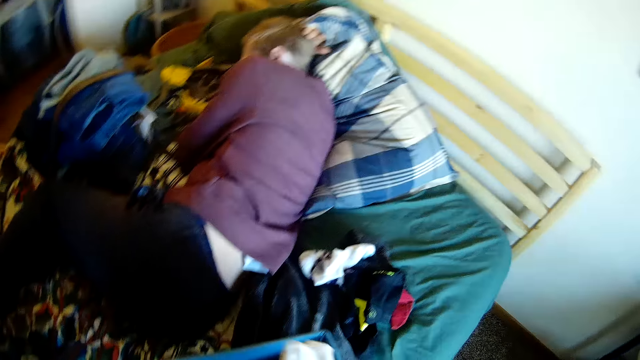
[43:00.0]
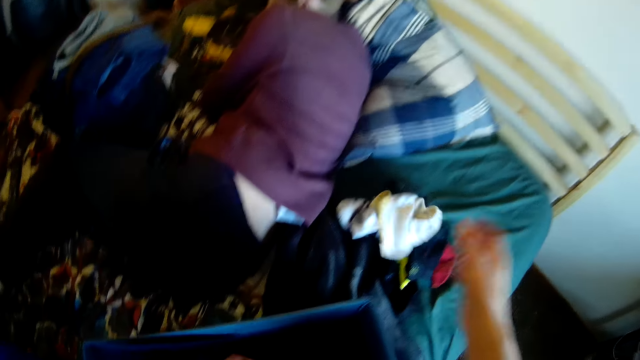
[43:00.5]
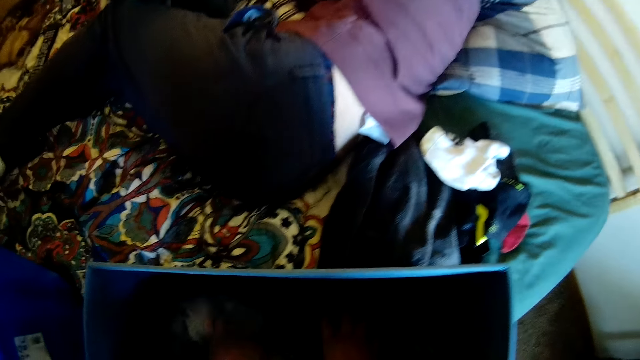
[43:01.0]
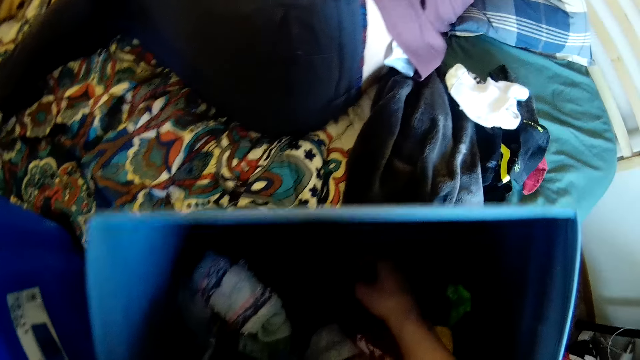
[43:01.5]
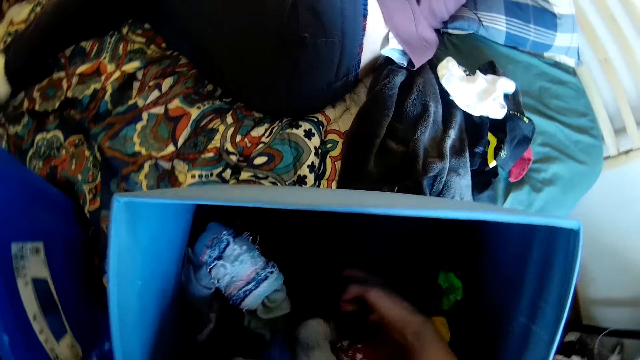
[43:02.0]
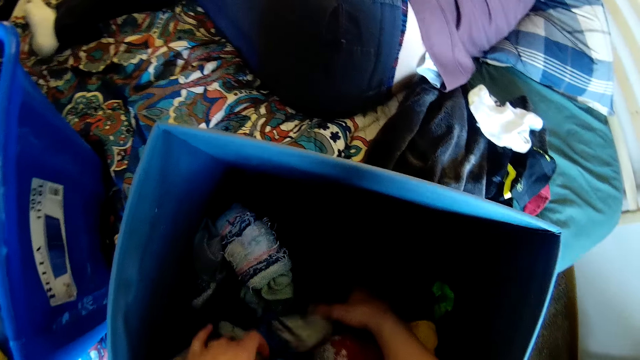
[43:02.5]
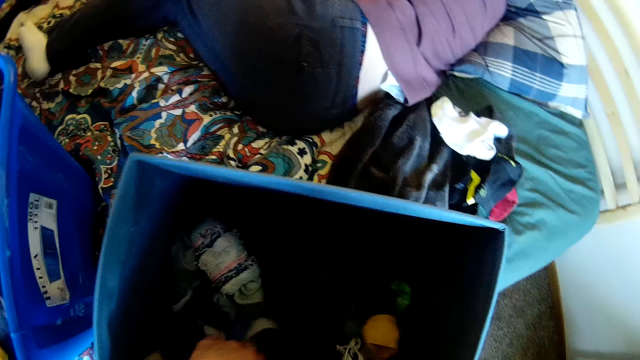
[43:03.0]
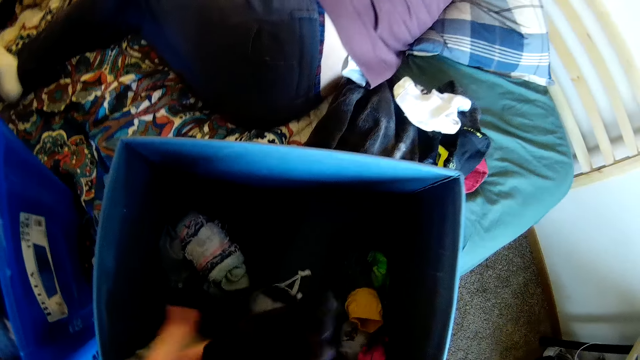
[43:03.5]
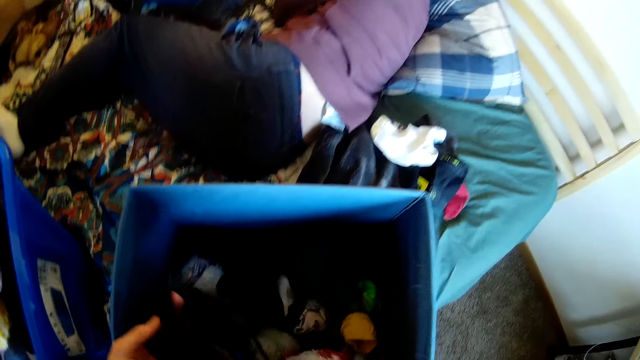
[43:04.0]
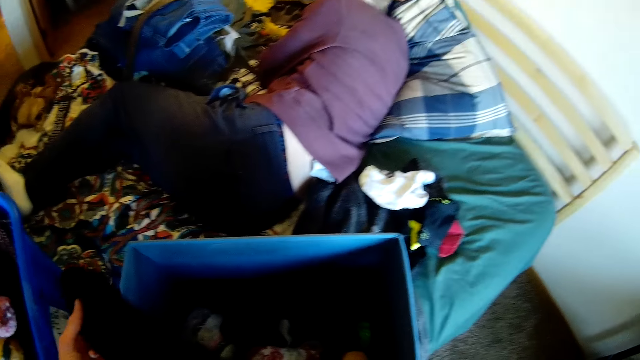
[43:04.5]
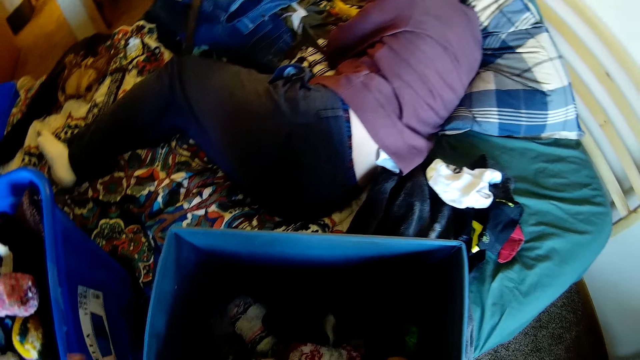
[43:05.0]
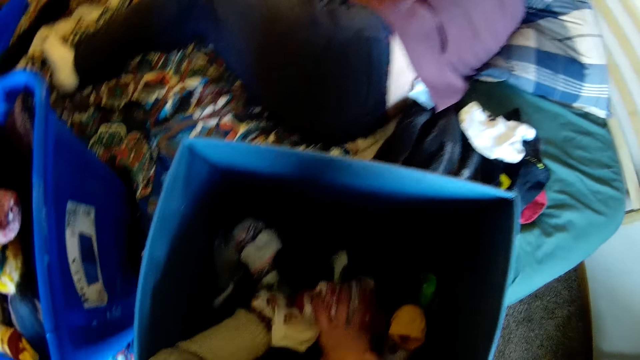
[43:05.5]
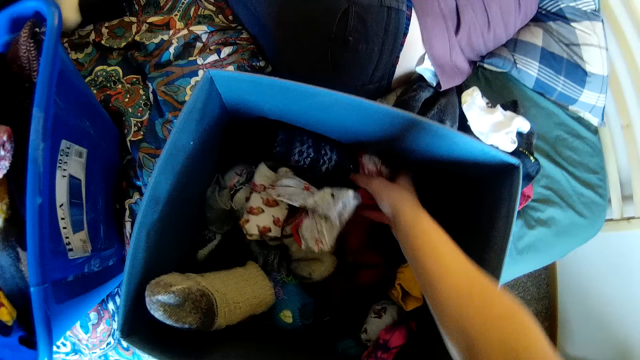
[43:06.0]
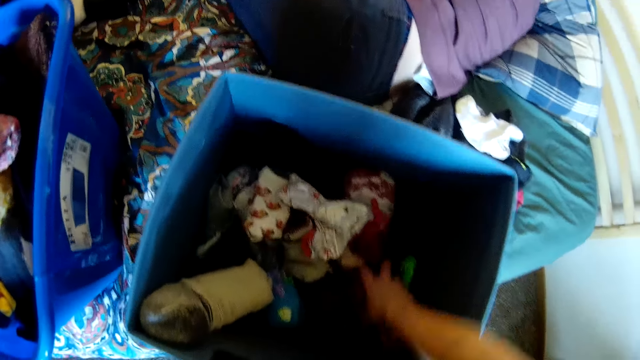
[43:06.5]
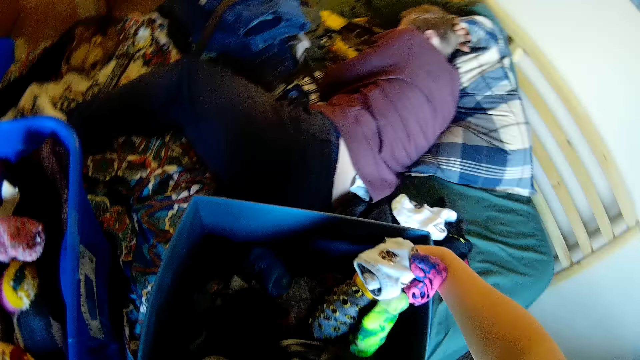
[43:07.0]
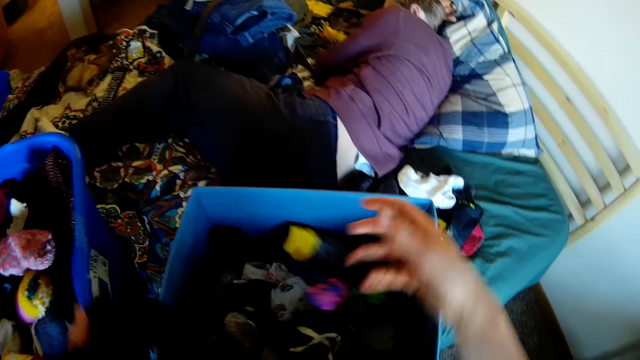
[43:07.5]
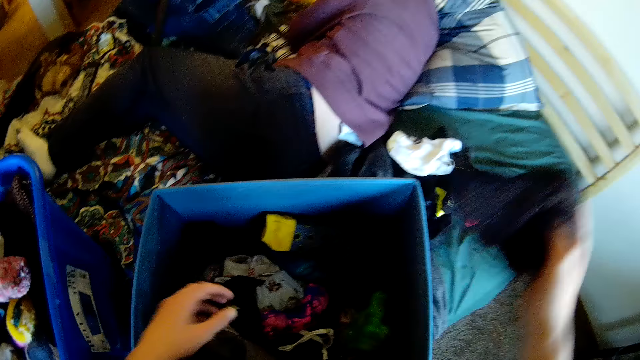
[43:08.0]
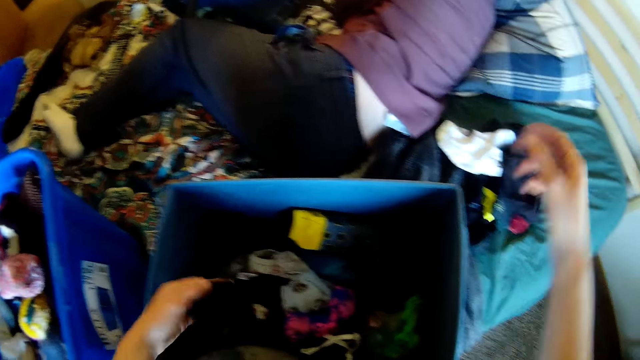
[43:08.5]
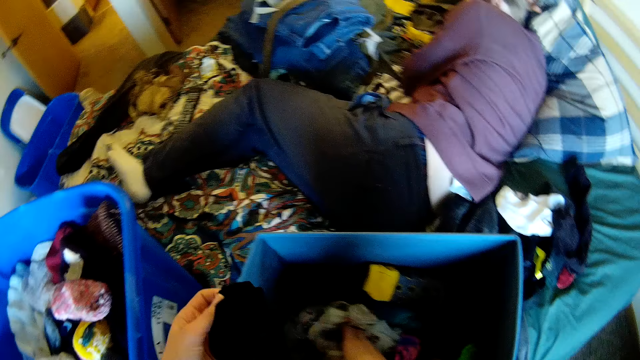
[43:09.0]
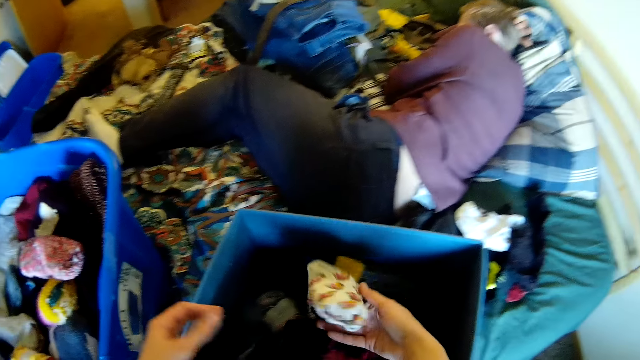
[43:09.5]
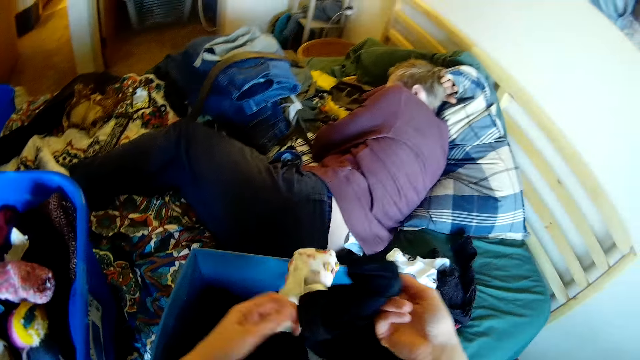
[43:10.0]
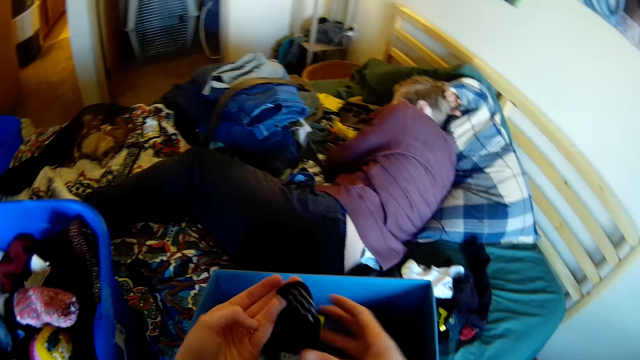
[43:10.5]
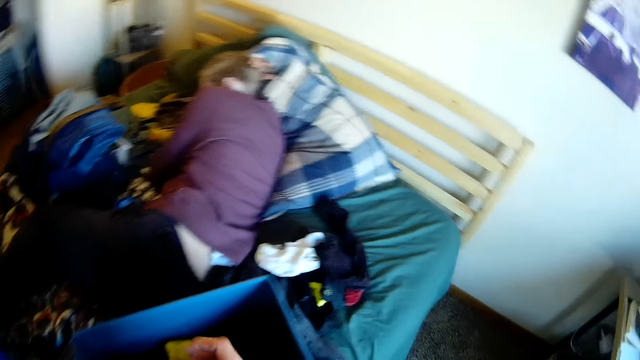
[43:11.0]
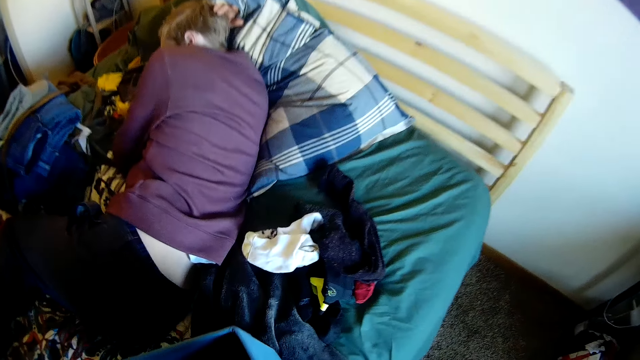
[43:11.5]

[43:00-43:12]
The camera wearer puts the socks on the bed. They pick the sock. They mix the socks. They hold the socks. They put the socks on the bed. They pick the sock. They hold the sock.

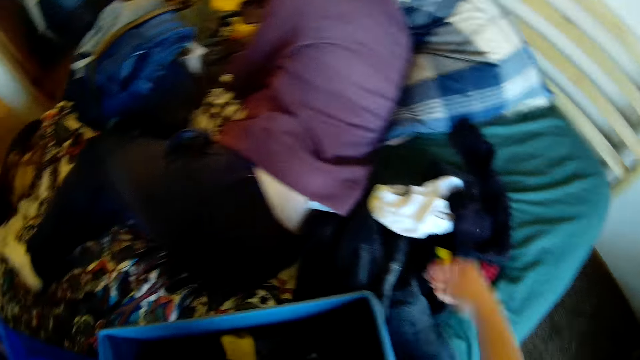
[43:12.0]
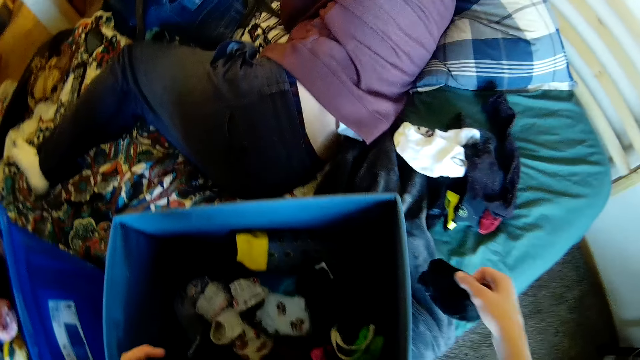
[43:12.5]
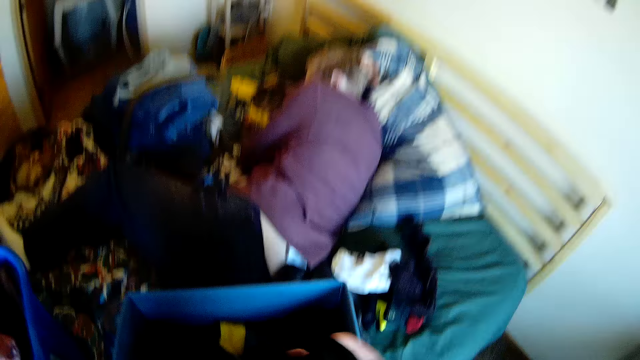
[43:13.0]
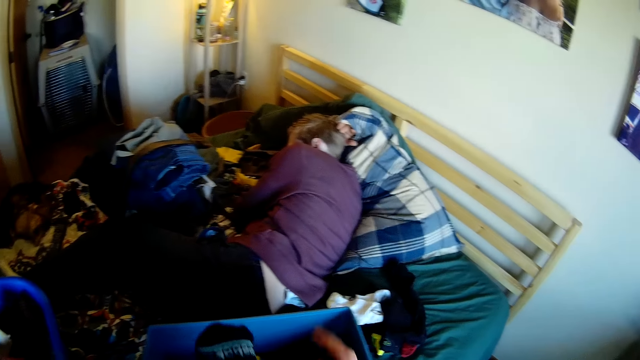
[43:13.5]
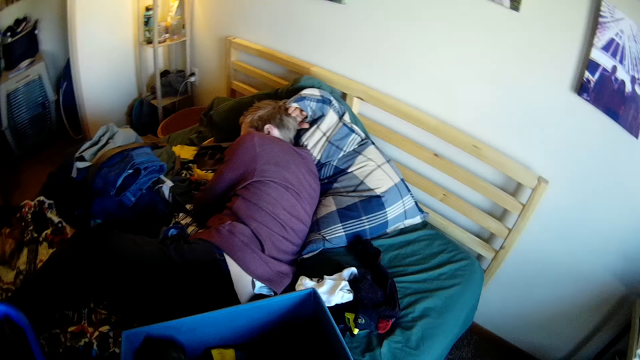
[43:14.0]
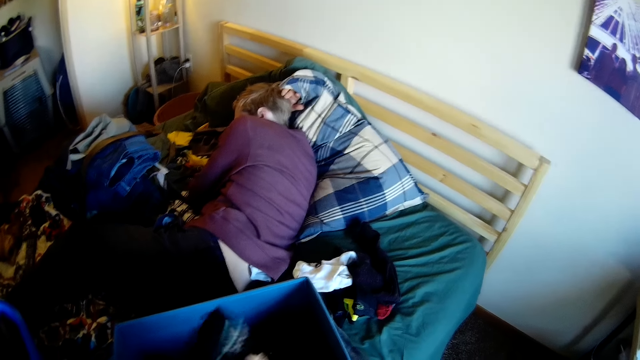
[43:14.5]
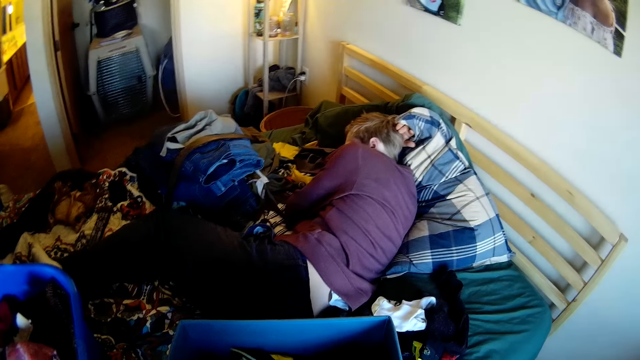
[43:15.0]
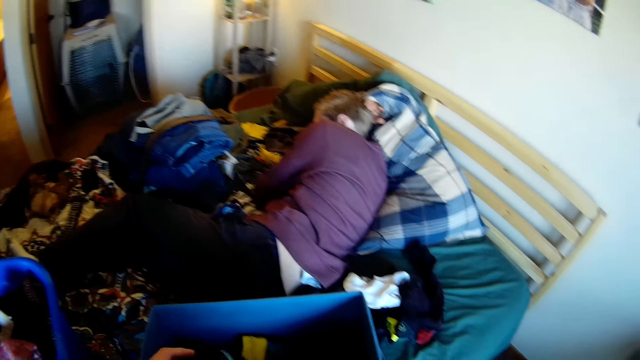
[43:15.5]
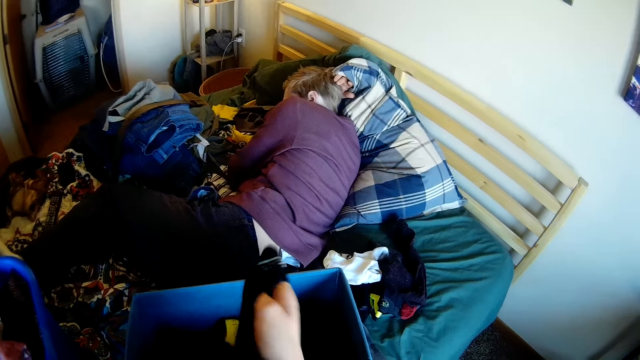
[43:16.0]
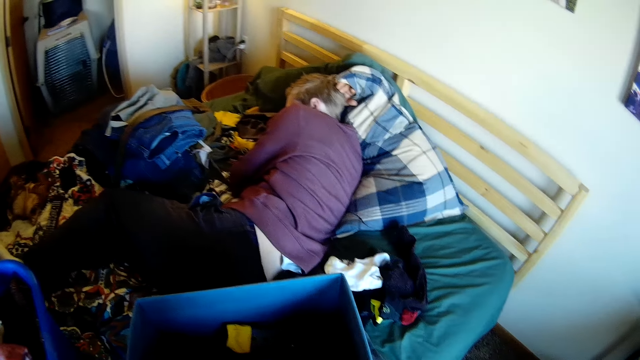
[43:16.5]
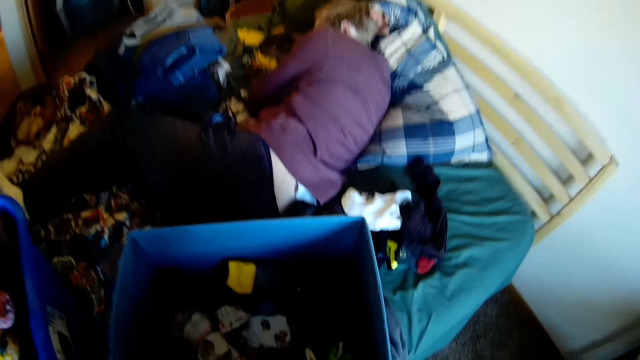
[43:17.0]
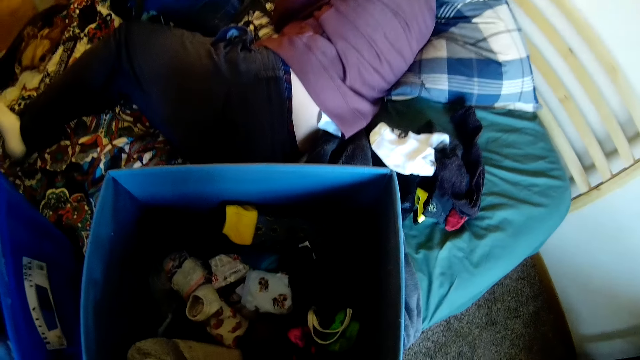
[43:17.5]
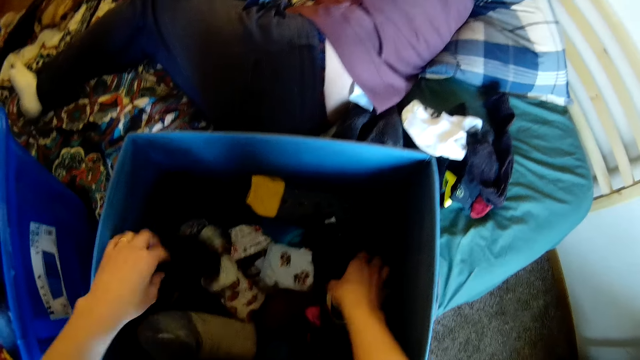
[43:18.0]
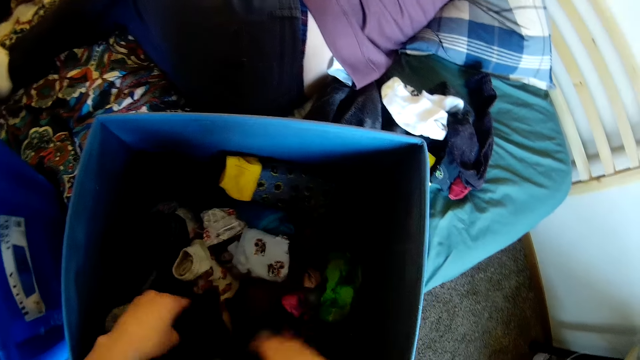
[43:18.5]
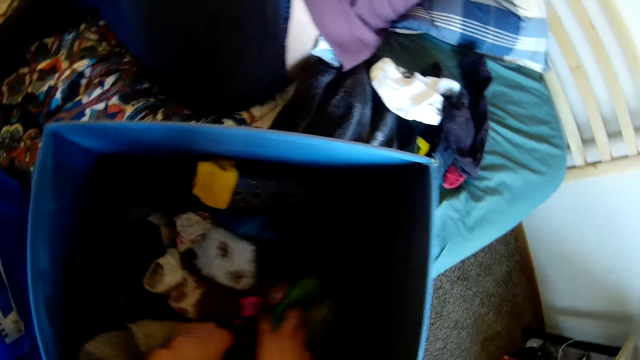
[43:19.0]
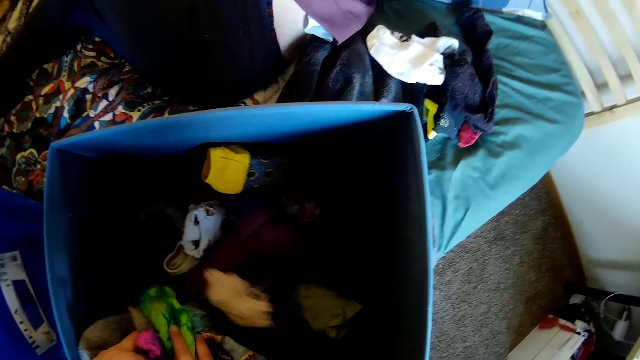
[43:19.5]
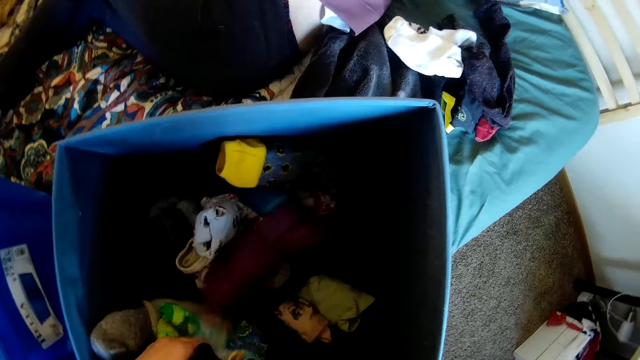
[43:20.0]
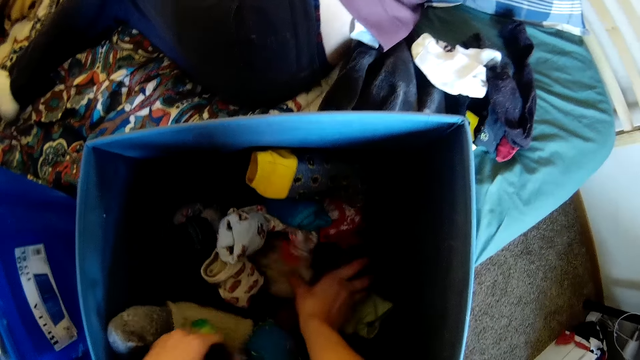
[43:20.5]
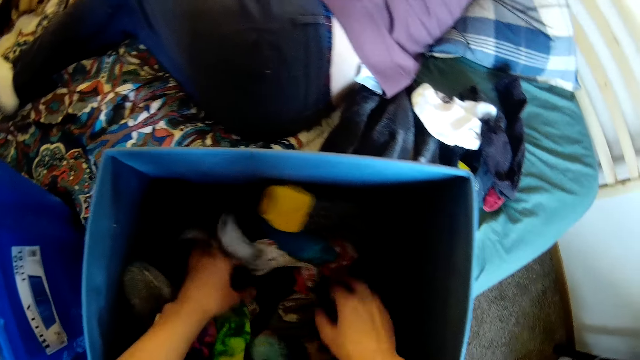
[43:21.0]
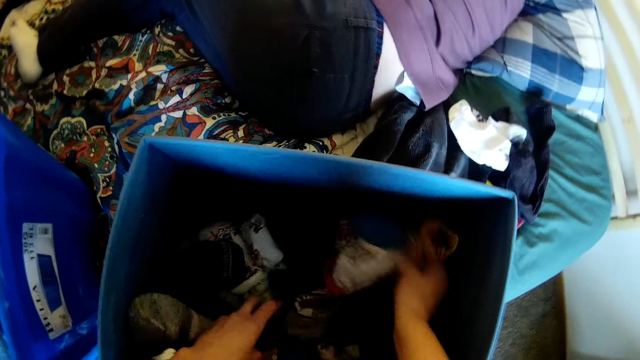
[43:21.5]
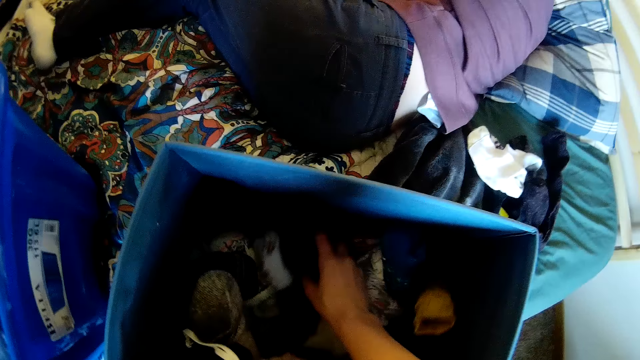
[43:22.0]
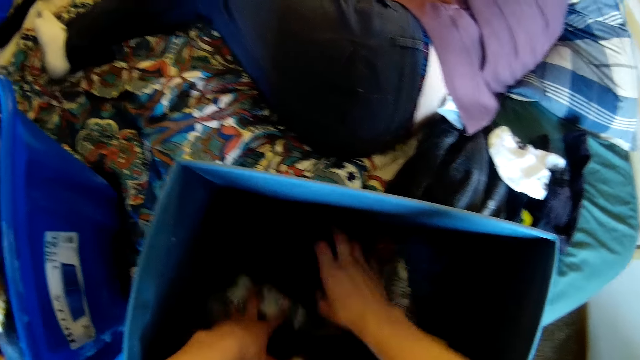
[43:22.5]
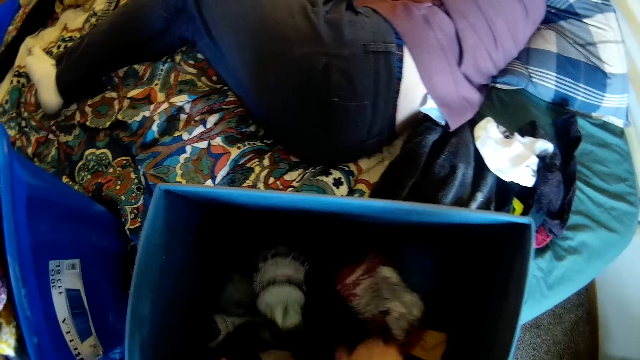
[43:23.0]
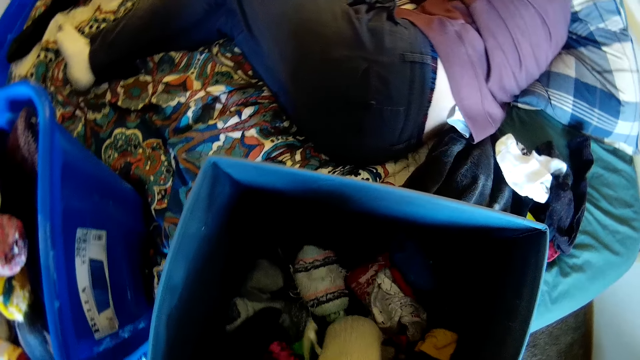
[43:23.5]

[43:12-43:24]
The camera wearer picks the sock from the bed. They hold the socks. They pick the sock. They mix the socks.
